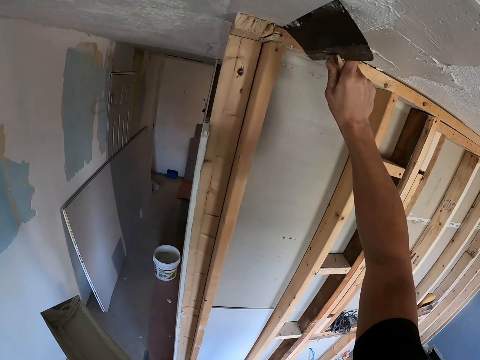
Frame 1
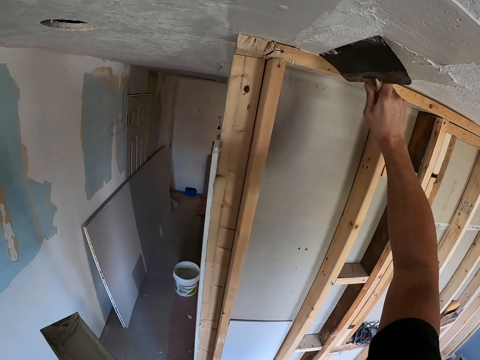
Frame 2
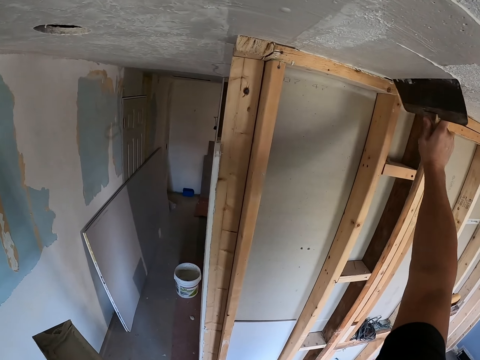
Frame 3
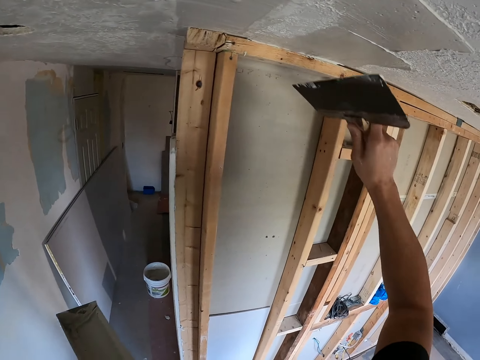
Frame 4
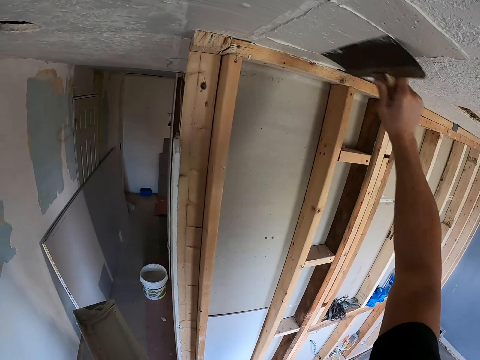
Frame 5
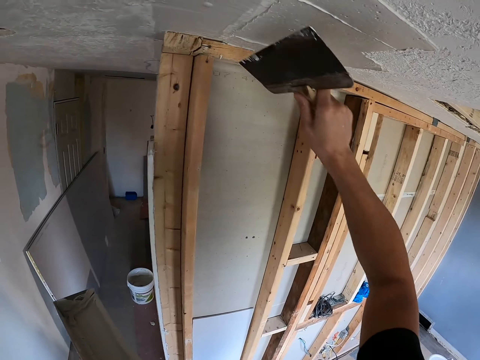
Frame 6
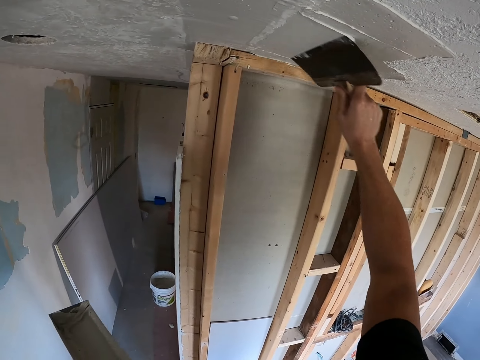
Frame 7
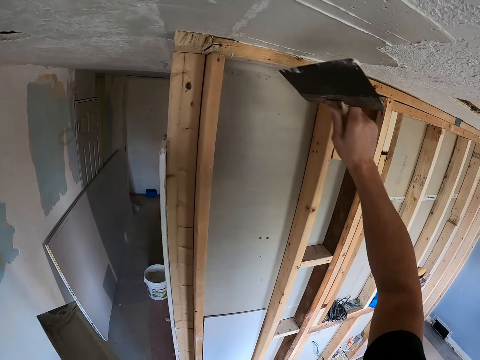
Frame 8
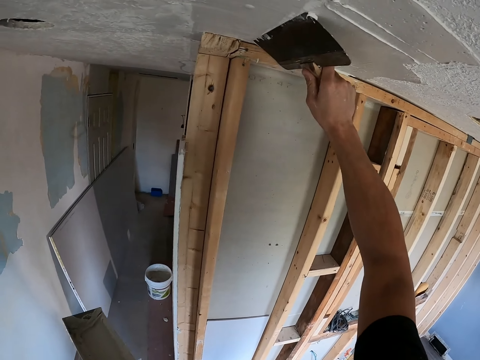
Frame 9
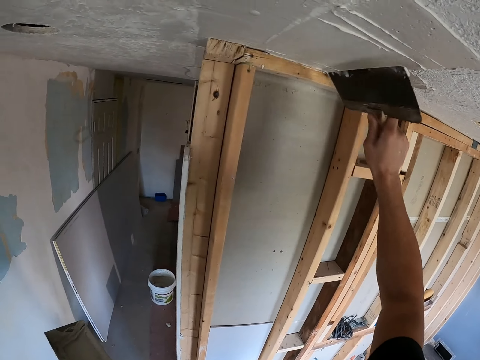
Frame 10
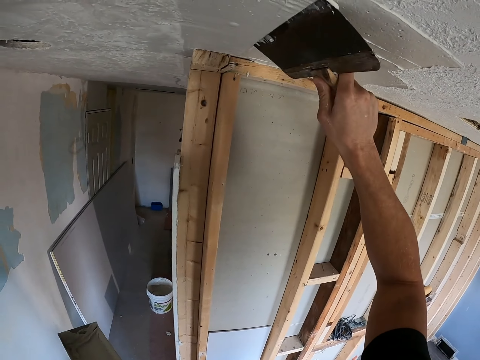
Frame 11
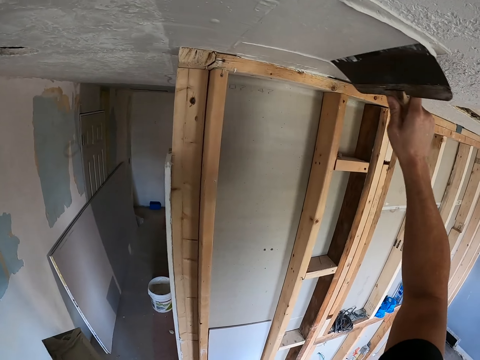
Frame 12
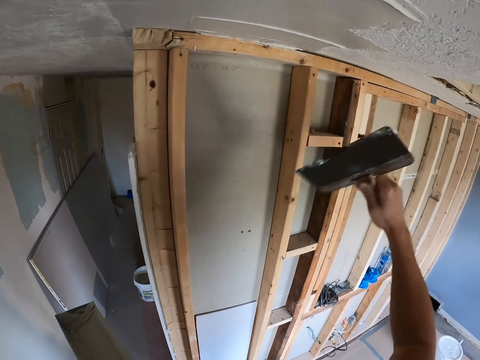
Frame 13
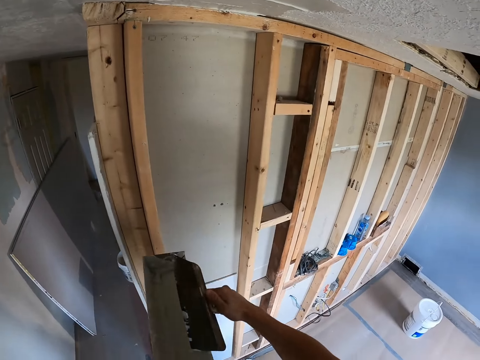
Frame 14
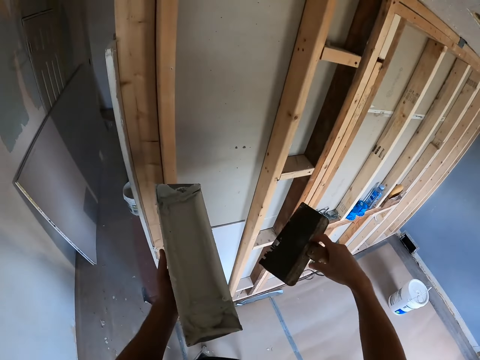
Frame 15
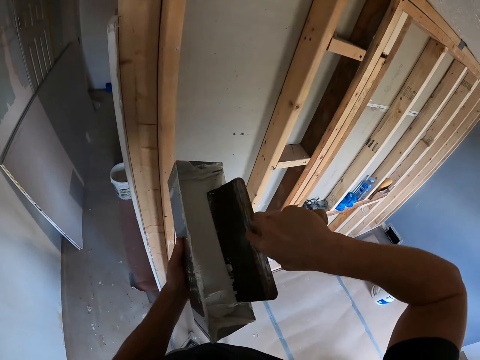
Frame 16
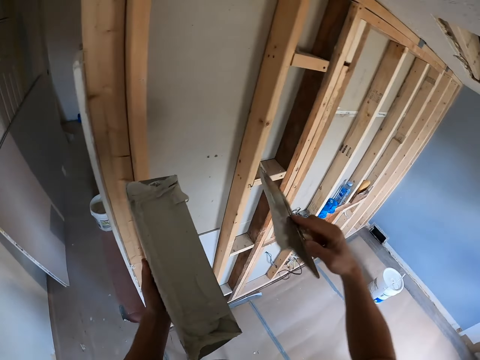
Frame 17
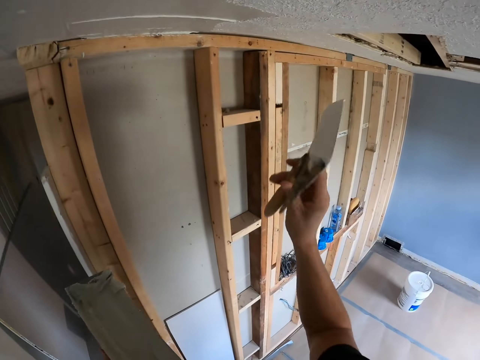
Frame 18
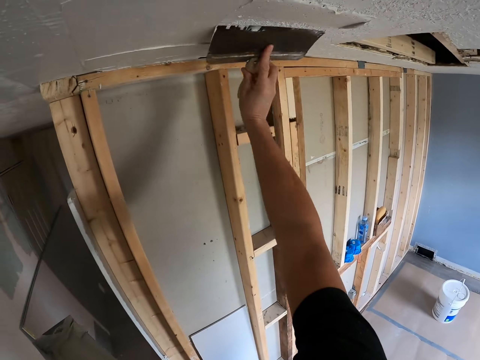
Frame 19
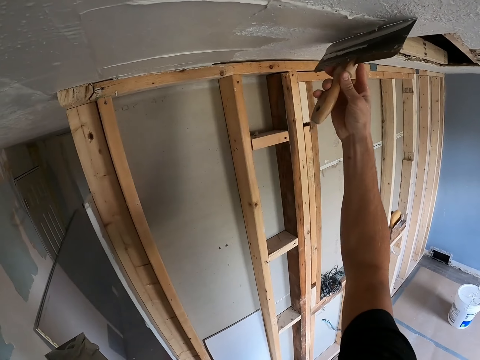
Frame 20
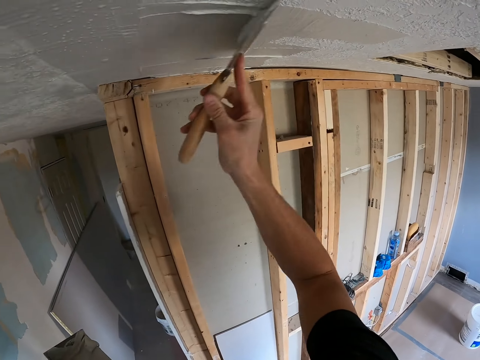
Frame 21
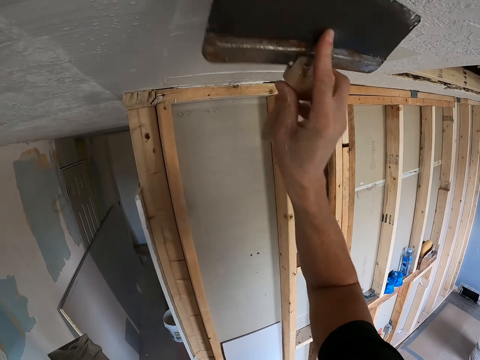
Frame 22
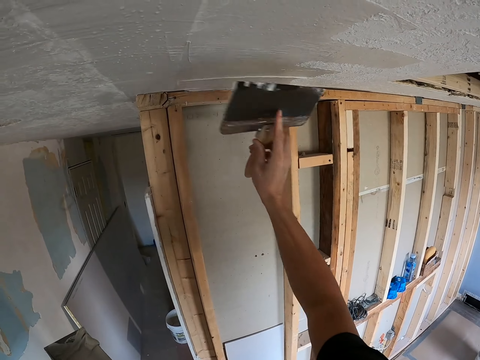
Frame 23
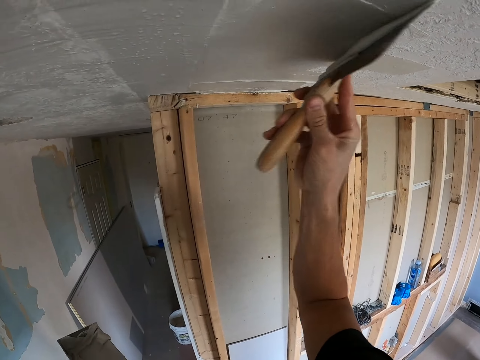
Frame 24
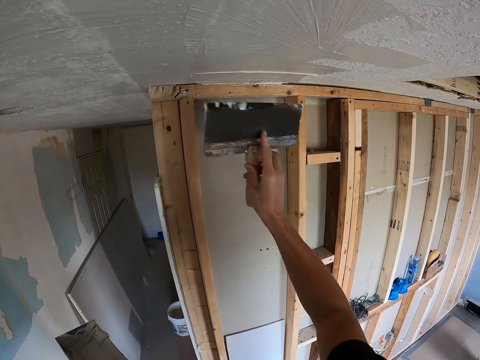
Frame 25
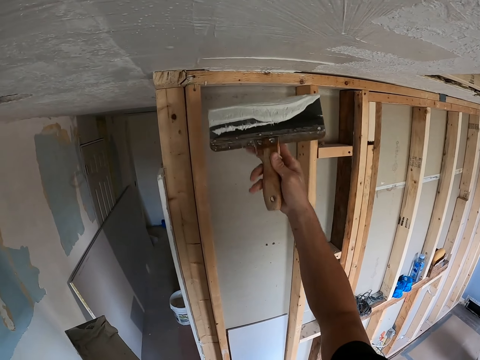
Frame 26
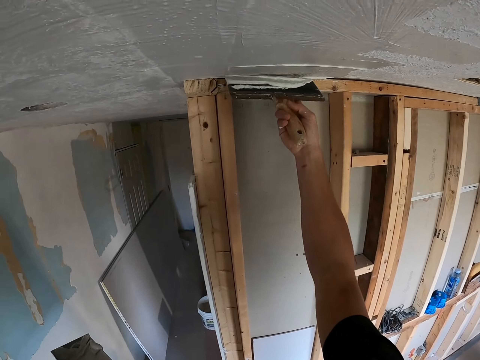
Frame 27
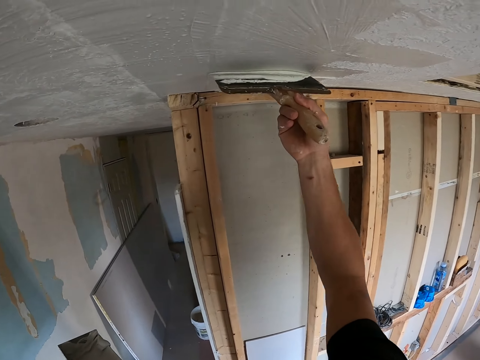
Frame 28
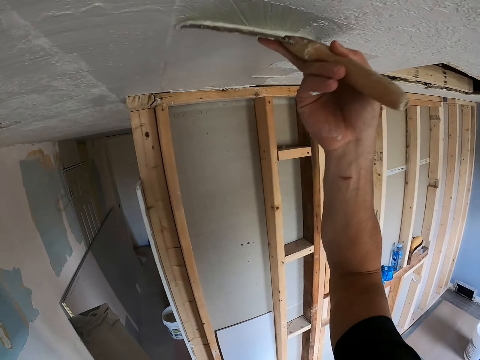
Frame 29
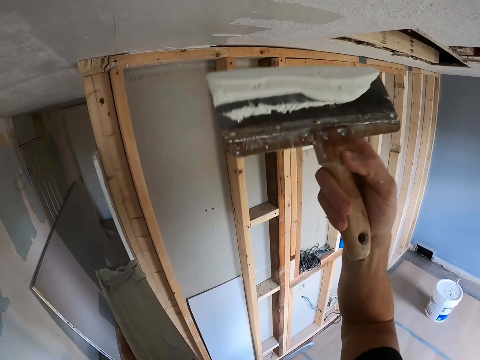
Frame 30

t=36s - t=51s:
The camera wearer paints the ceiling with a brush or plastering spatula. They remove excess paints from the plastering spatula and dip the brush in the paint box. They paint the ceiling with the brush.

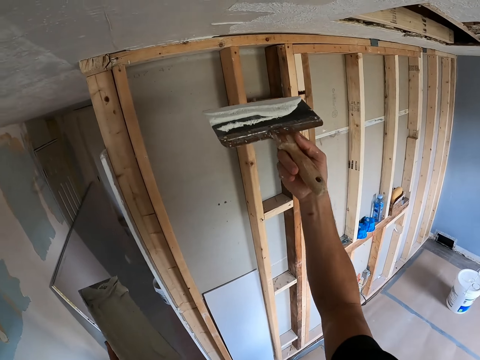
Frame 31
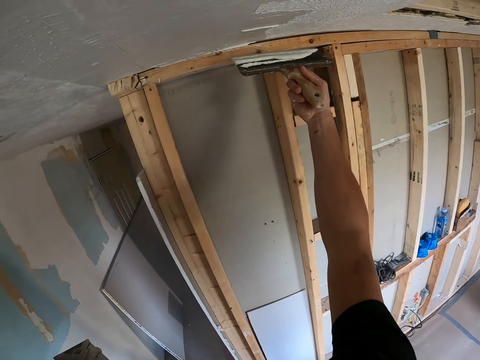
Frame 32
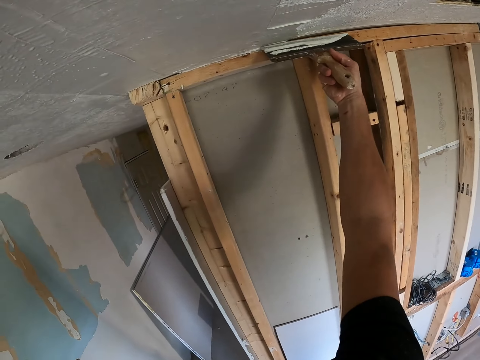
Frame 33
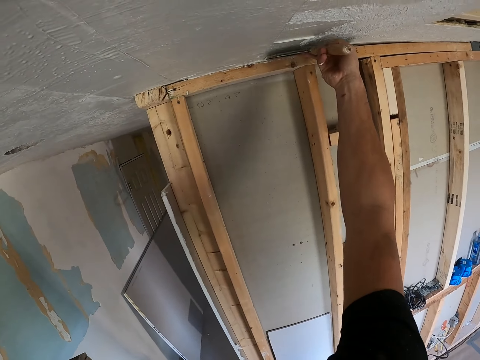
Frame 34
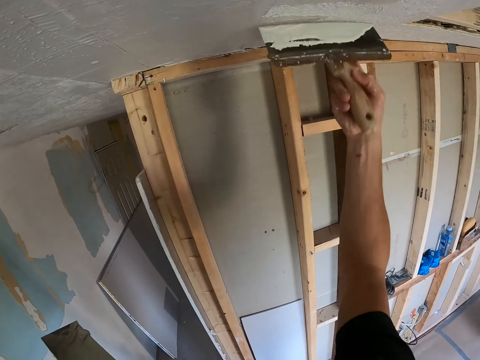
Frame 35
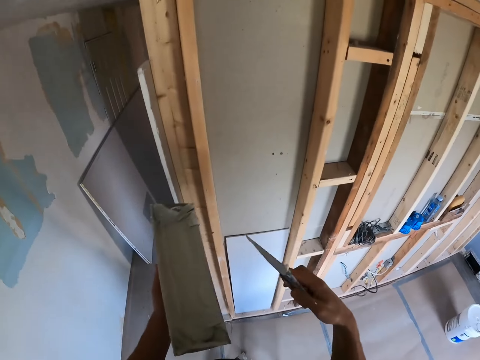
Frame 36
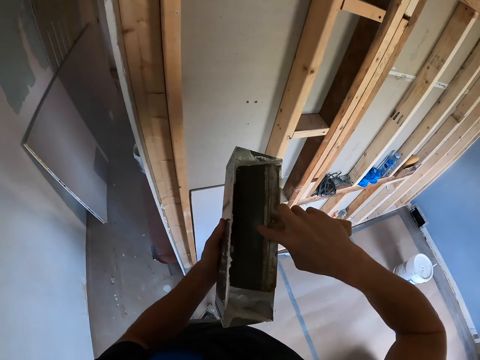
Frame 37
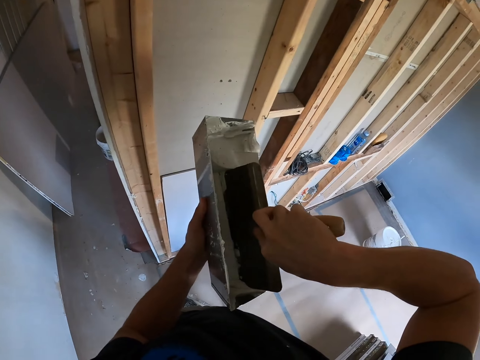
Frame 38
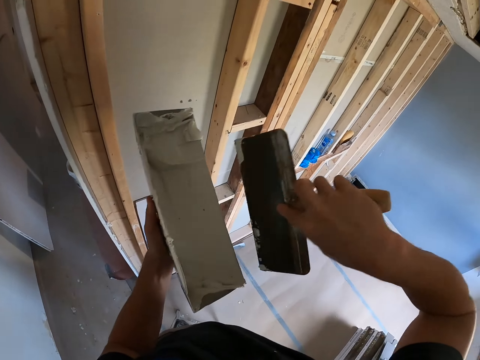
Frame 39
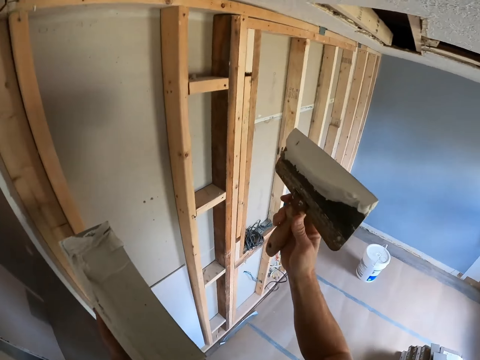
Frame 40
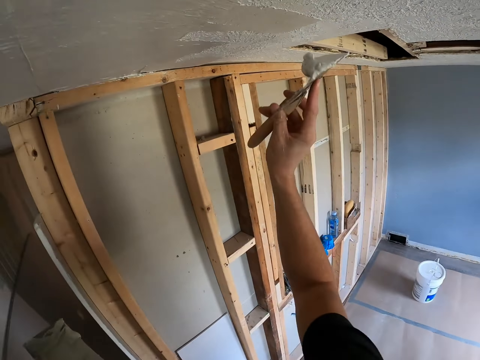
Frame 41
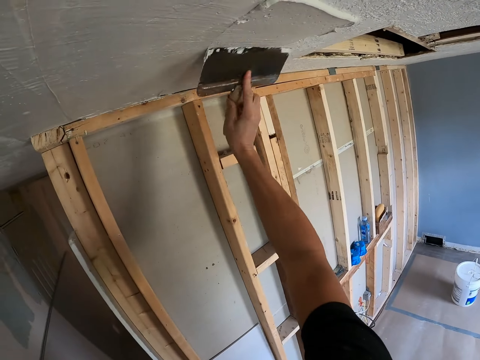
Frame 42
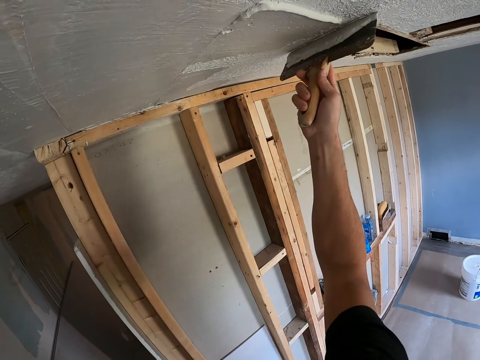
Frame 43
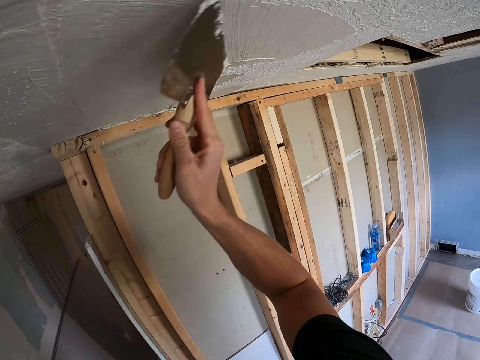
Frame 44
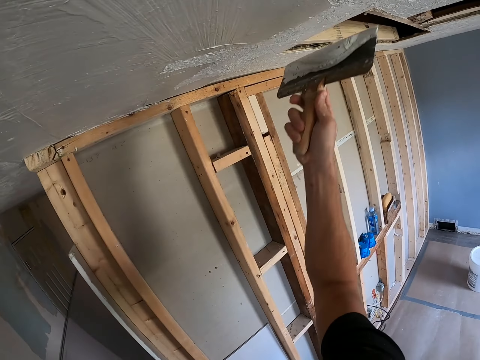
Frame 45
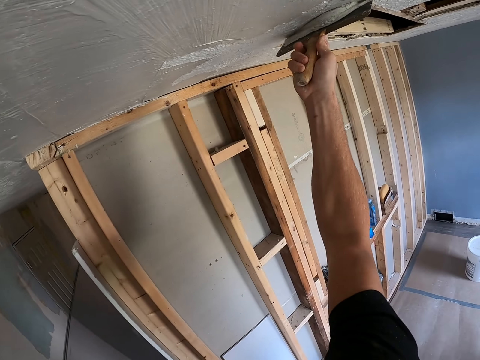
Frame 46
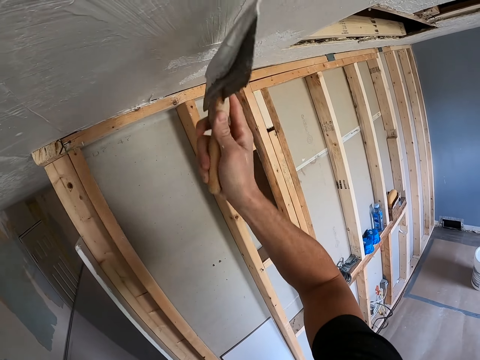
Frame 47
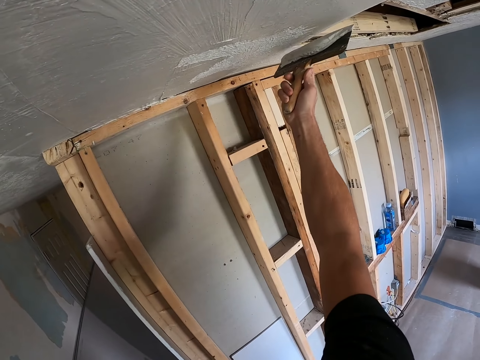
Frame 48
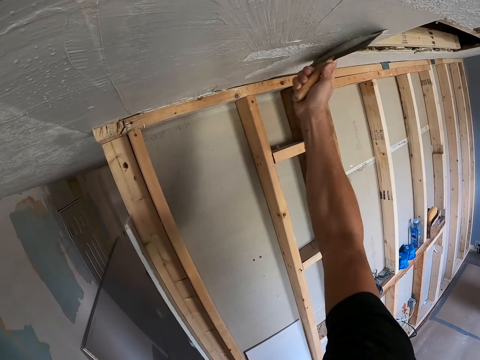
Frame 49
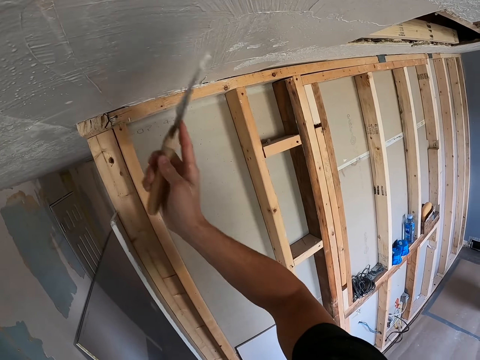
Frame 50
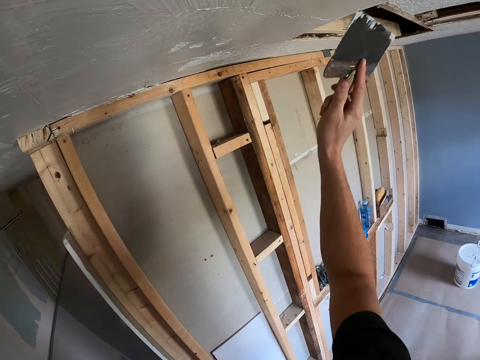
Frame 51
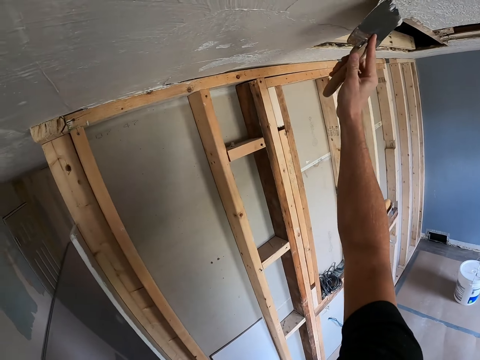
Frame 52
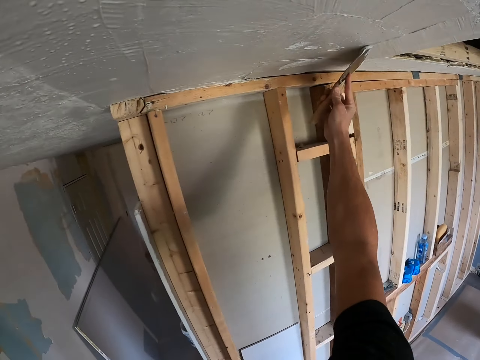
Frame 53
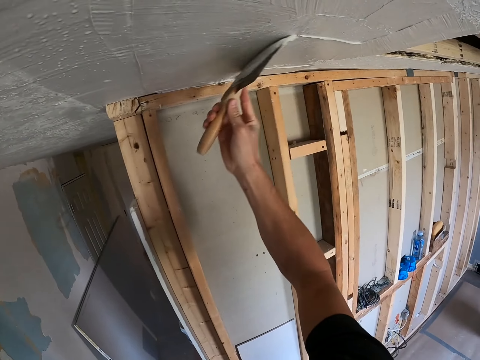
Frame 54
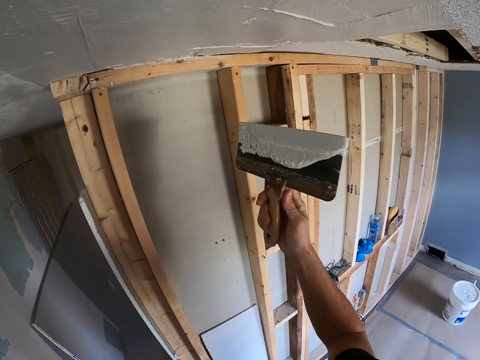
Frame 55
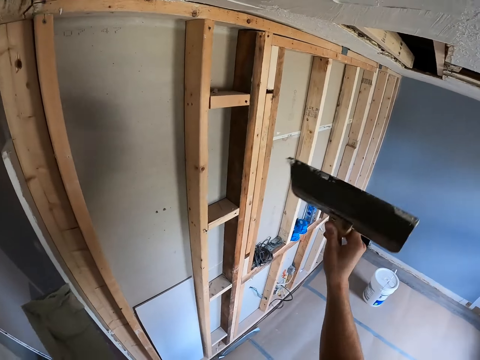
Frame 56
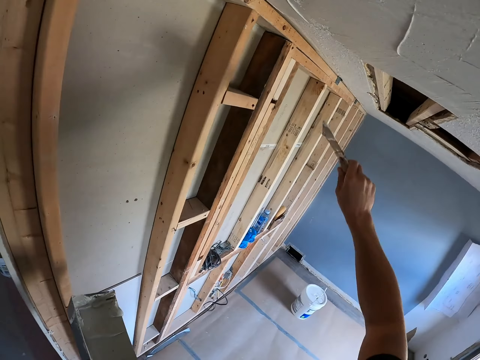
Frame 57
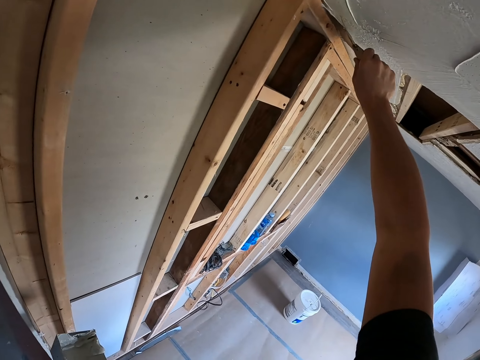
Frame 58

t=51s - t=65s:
The camera wearer dips a brush or plastering spatula in the paint box. They plaster the ceiling with the plastering spatula. They paint the ceiling with the brush.
